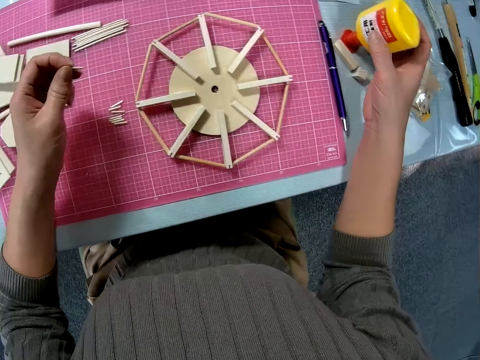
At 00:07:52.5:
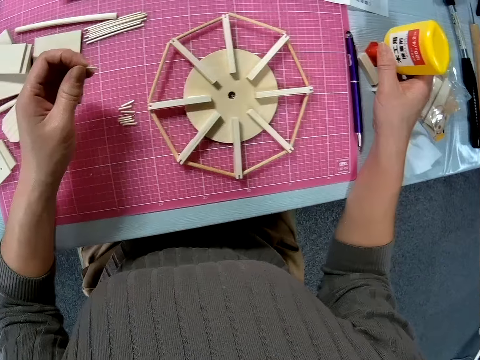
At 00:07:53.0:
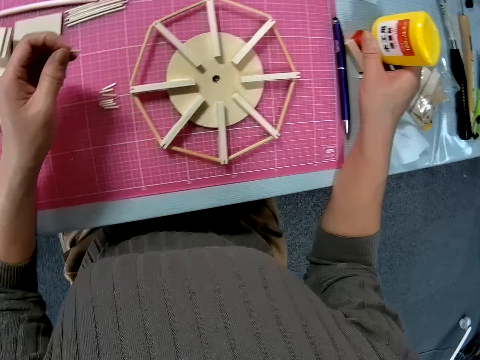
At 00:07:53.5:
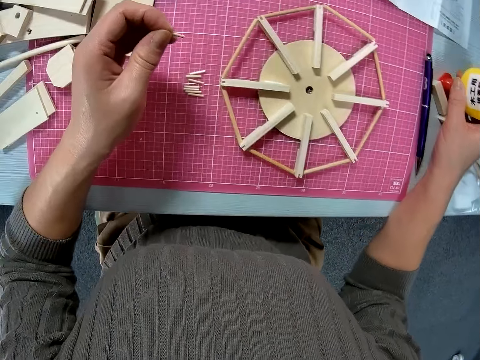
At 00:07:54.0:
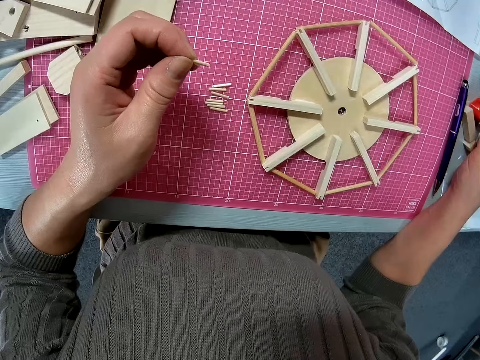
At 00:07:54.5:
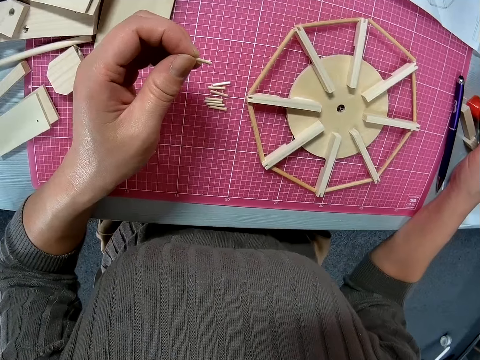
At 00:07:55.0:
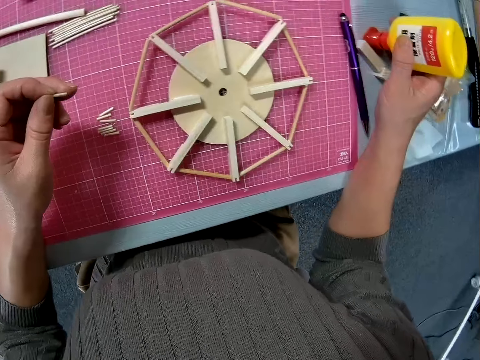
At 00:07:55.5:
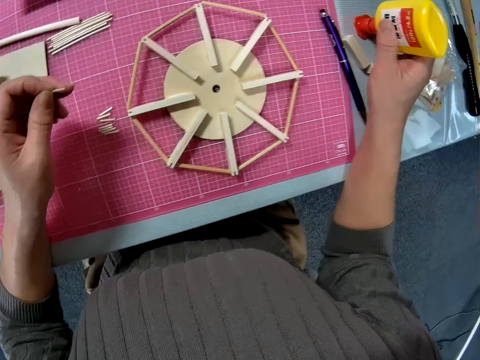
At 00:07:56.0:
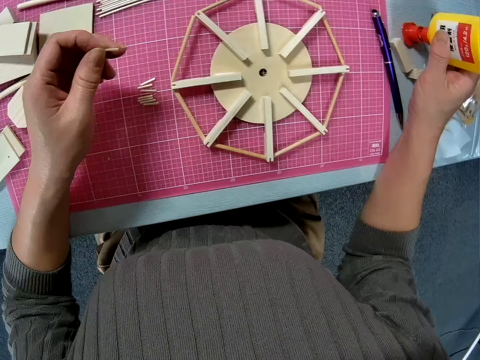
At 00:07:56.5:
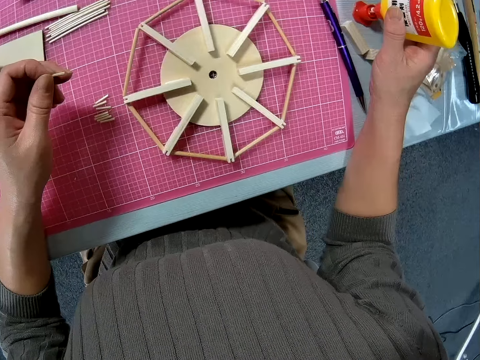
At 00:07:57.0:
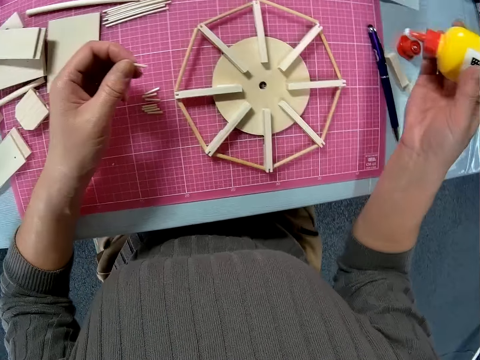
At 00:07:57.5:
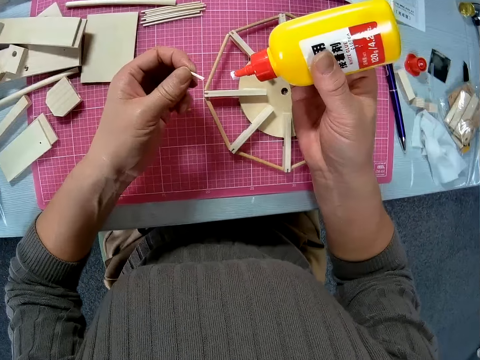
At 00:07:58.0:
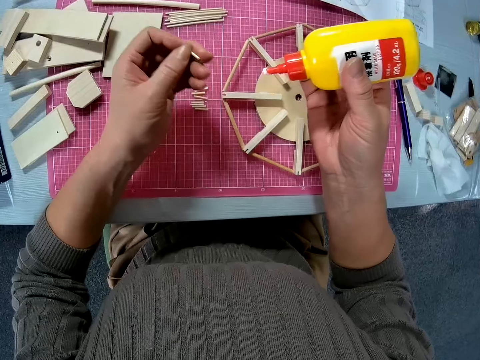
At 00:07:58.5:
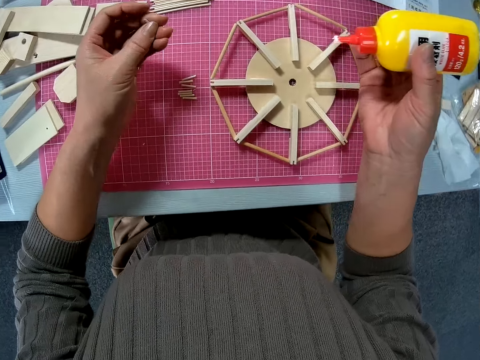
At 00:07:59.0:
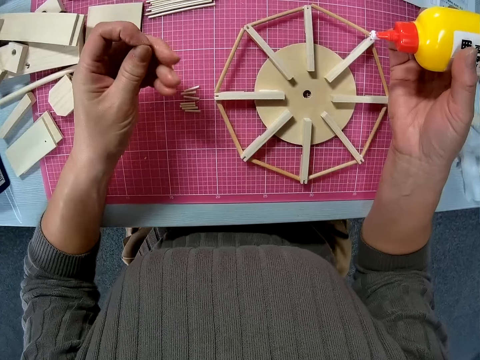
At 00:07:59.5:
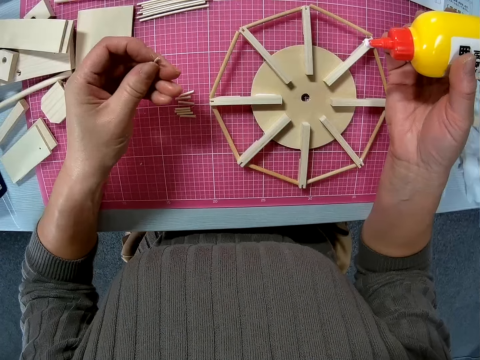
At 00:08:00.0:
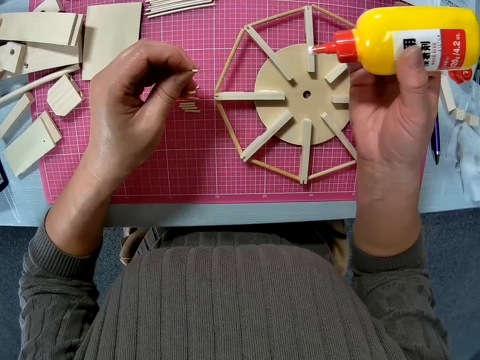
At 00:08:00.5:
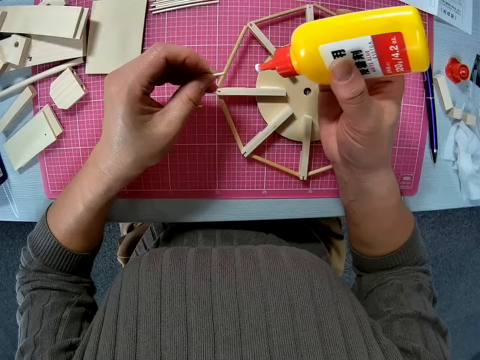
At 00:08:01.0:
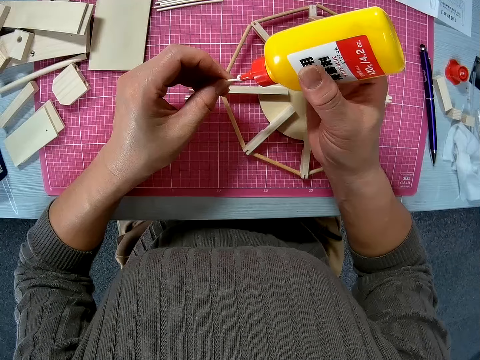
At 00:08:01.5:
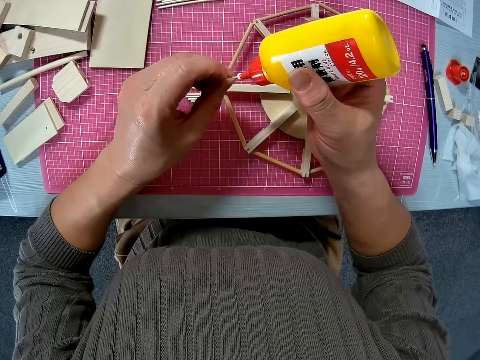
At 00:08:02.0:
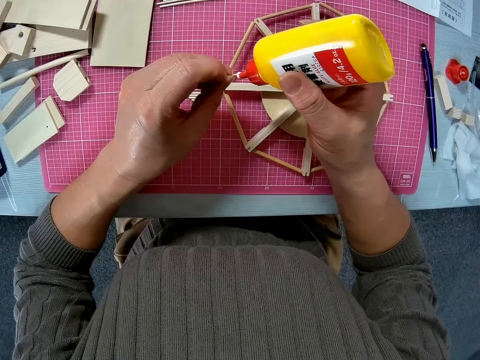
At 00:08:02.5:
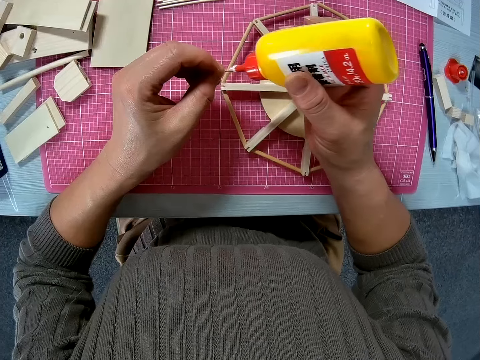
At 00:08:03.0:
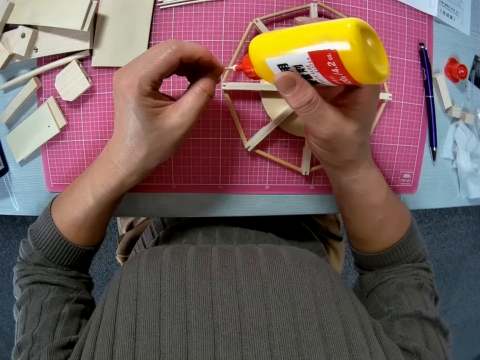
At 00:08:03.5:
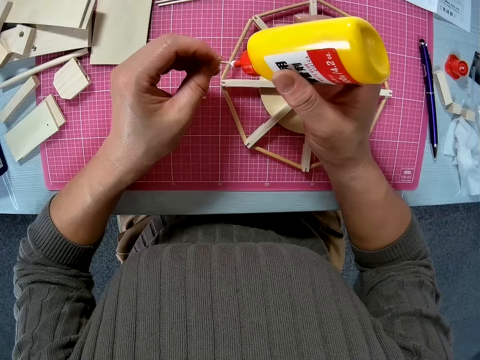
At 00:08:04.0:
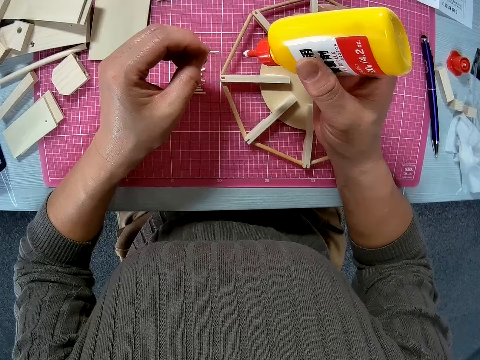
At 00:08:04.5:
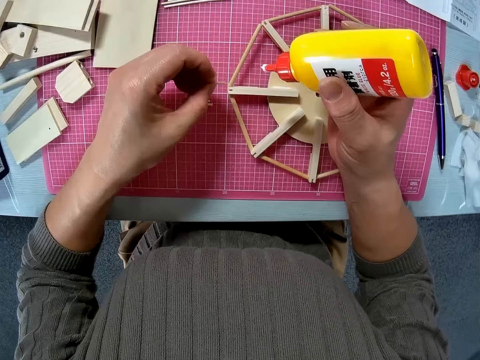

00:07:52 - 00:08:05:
The camera wearer picks up a glue bottle from a table. They look around the table. They glue a wood rod with super glue. They adjust the wood rod on a hand. They glue the wood rod with super glue.

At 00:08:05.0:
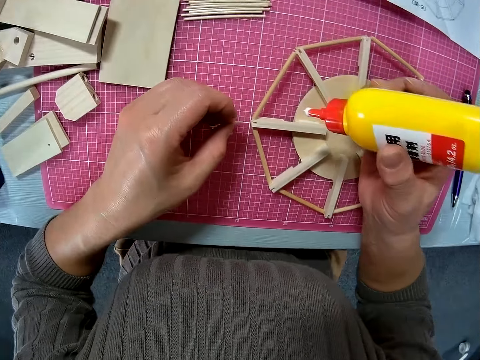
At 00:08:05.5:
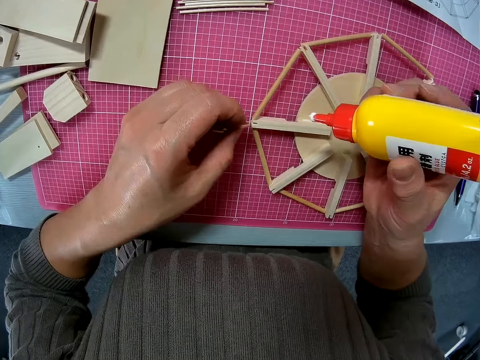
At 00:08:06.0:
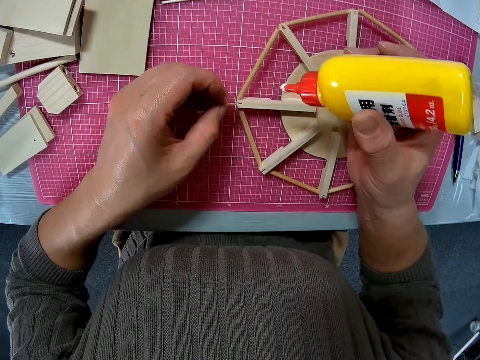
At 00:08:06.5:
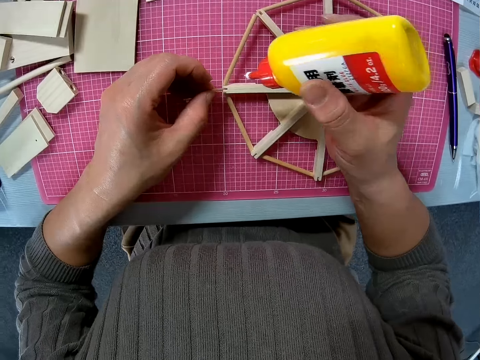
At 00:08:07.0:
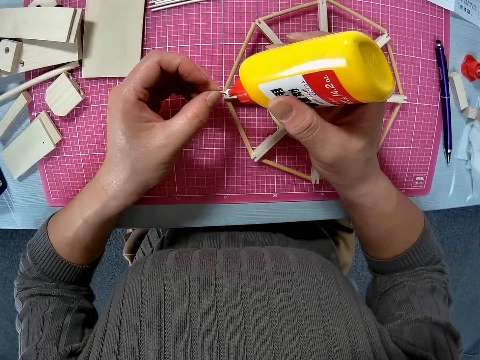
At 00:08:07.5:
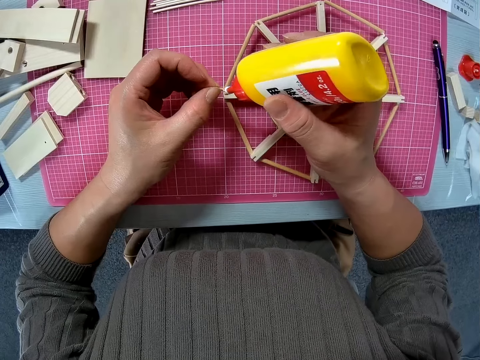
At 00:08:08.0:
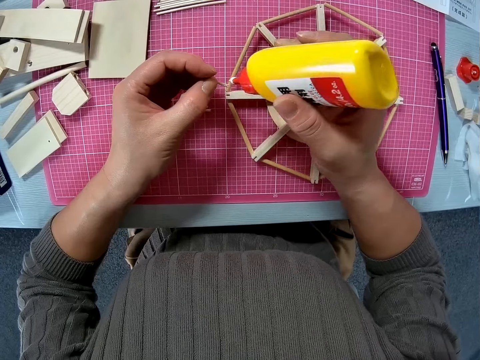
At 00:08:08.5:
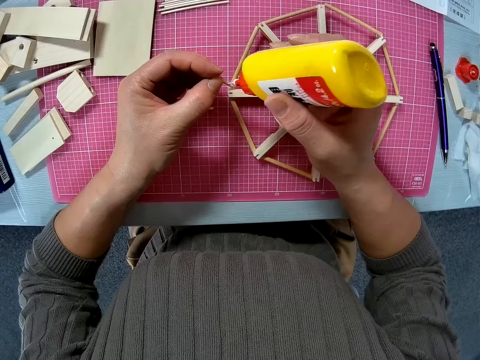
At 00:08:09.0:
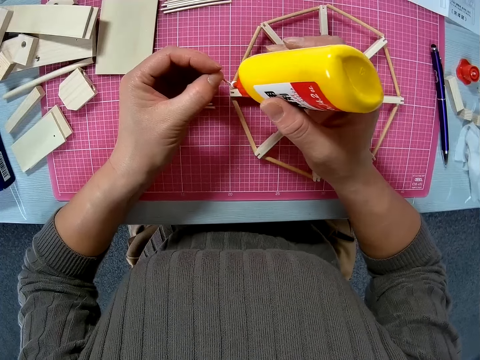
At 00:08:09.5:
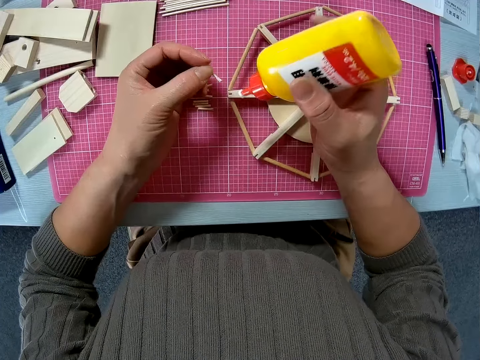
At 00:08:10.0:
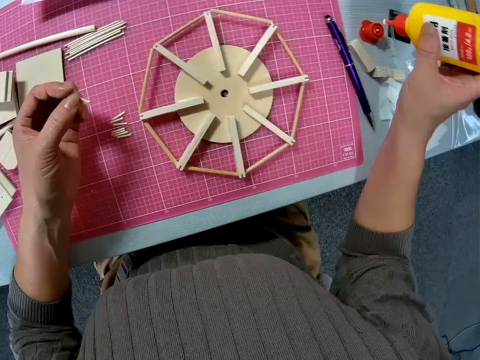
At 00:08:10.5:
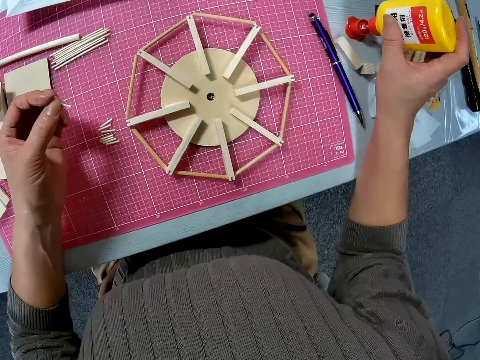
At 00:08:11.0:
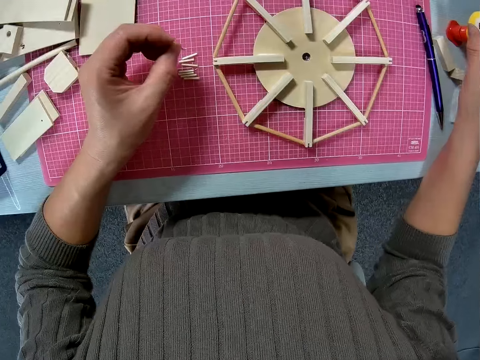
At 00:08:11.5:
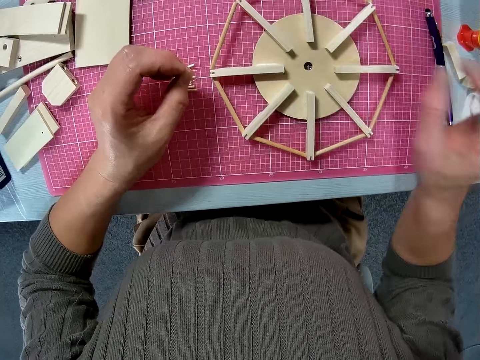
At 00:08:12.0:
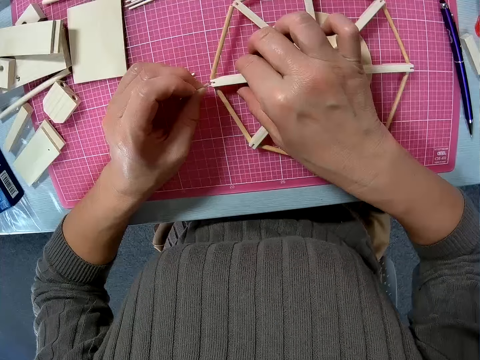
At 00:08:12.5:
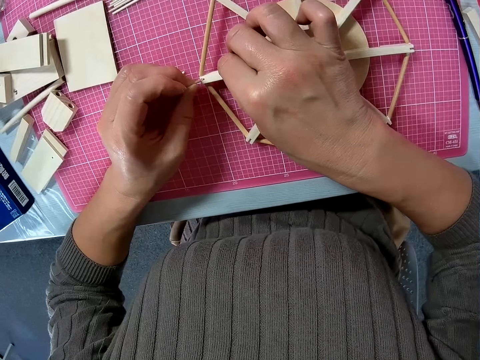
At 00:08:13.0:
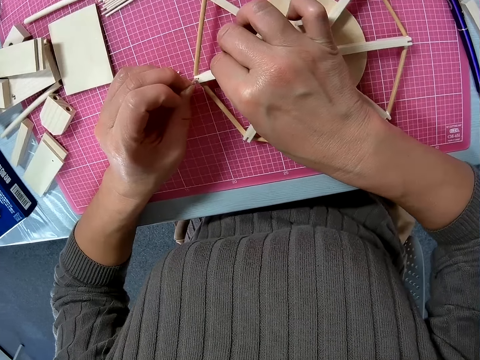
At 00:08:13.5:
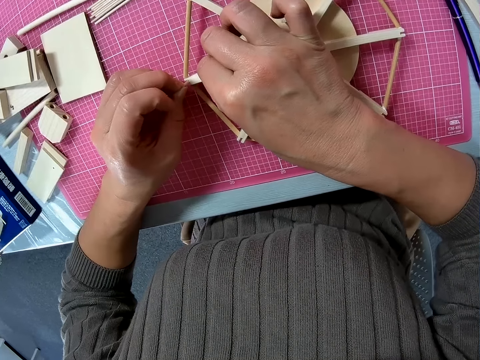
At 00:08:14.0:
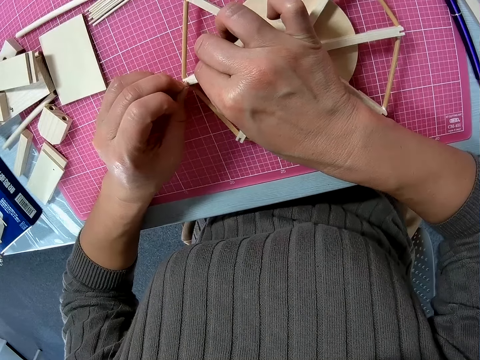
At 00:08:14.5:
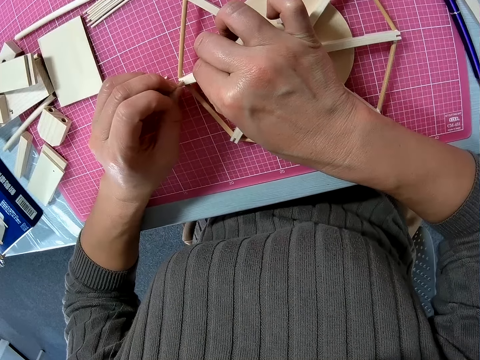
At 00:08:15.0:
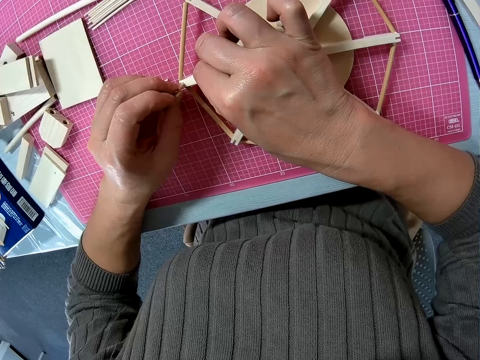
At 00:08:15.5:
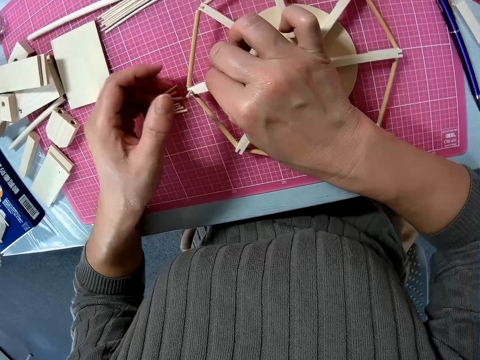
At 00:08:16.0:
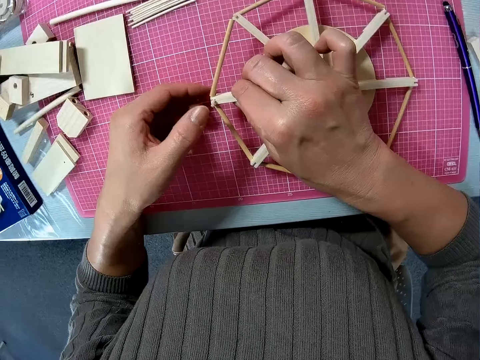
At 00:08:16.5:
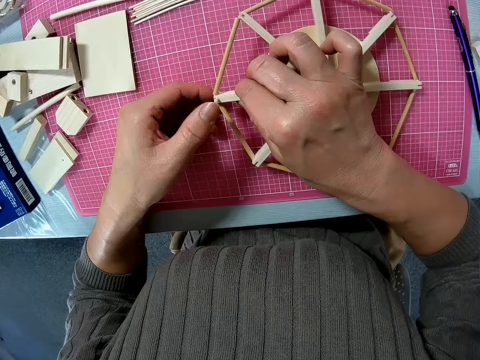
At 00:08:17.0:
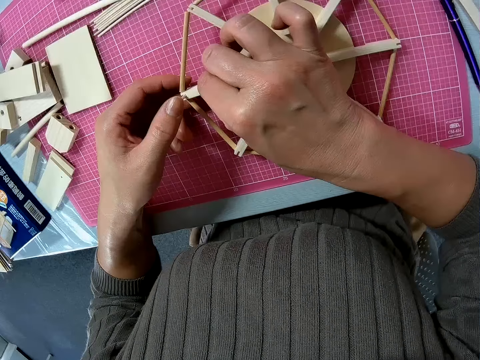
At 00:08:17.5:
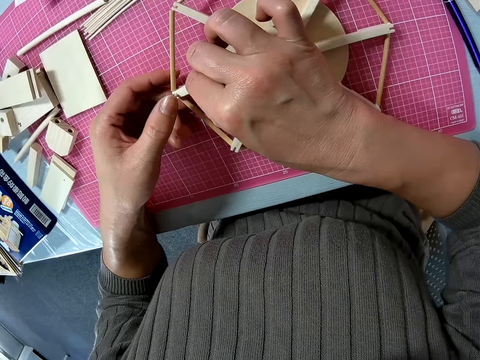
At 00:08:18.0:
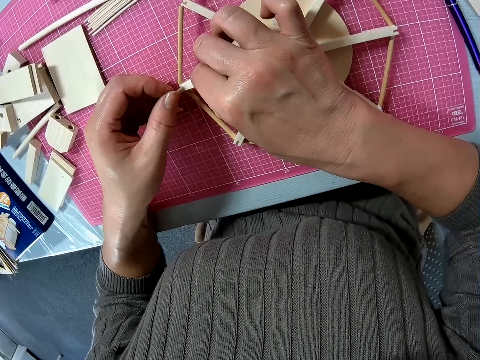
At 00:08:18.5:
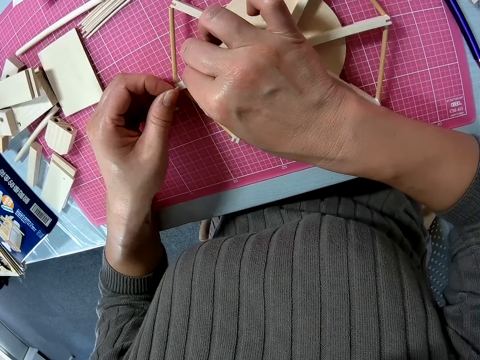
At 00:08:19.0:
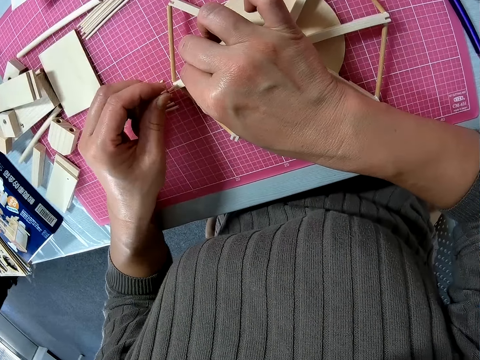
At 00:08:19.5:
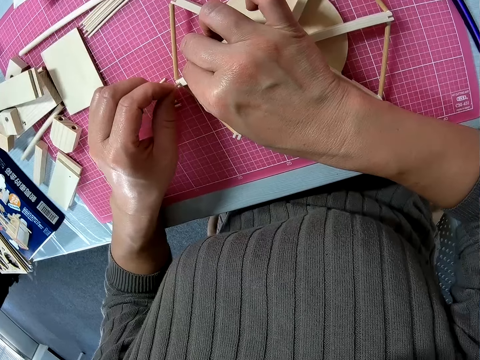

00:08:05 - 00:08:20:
The camera wearer adjusts a wood rod on a hand. They glue the wood rod with super glue. They put down a glue bottle on a table. They put the wood rod on a wood pet model. They adjust the wood rod on the wood pet model.
